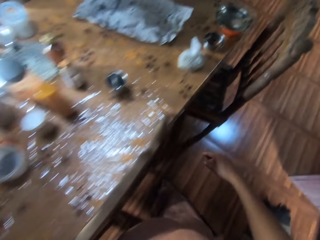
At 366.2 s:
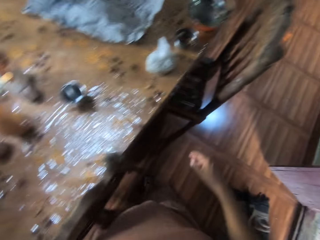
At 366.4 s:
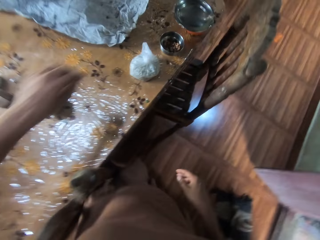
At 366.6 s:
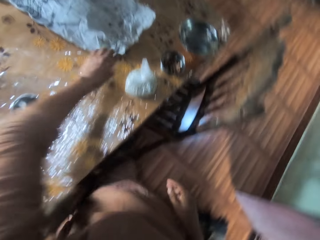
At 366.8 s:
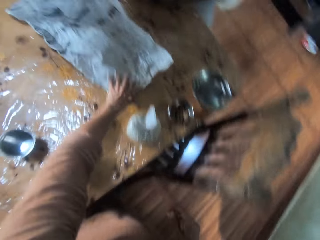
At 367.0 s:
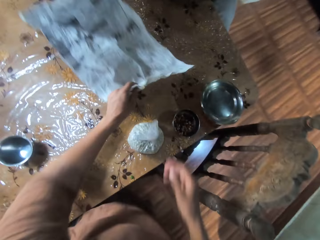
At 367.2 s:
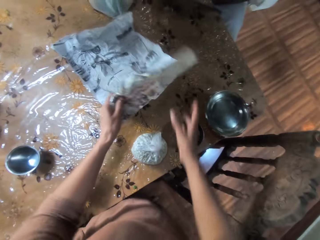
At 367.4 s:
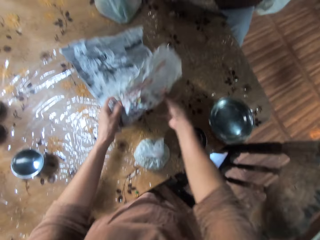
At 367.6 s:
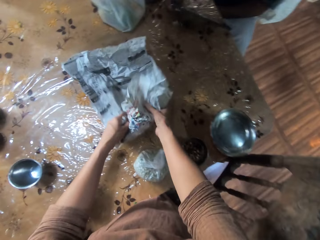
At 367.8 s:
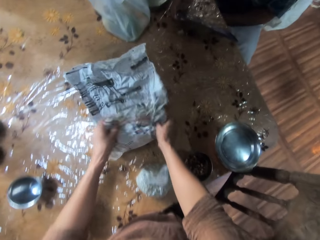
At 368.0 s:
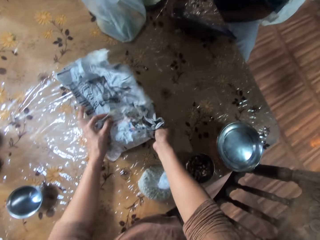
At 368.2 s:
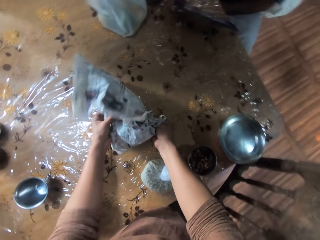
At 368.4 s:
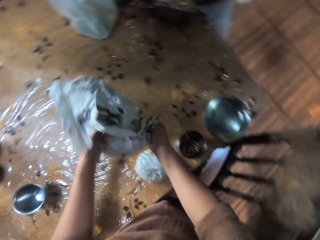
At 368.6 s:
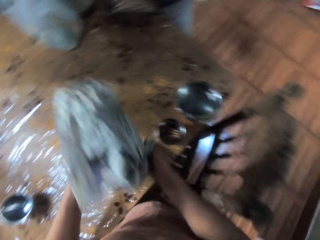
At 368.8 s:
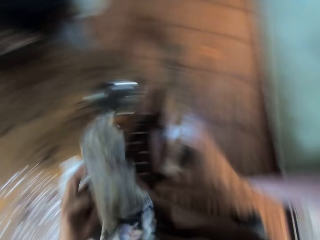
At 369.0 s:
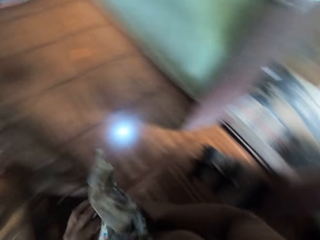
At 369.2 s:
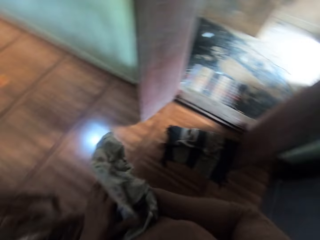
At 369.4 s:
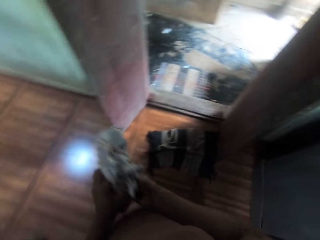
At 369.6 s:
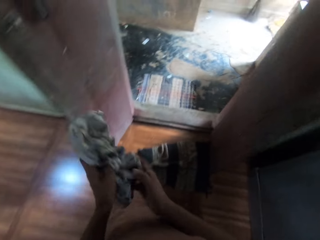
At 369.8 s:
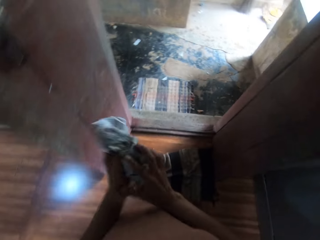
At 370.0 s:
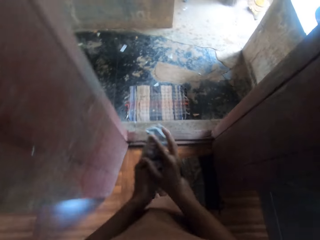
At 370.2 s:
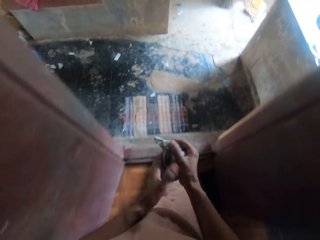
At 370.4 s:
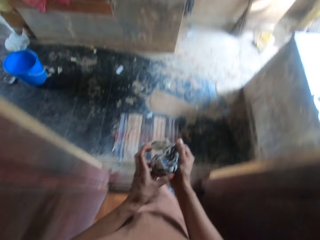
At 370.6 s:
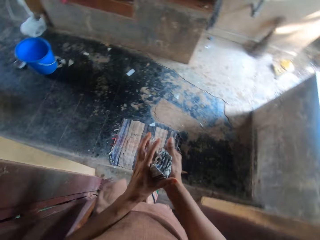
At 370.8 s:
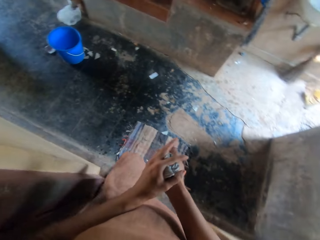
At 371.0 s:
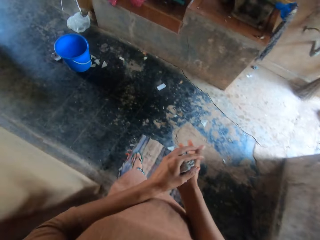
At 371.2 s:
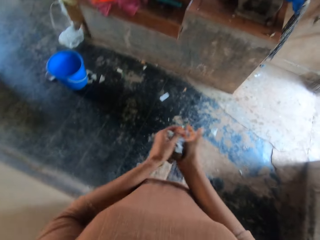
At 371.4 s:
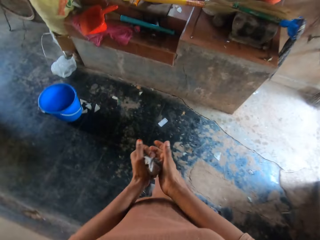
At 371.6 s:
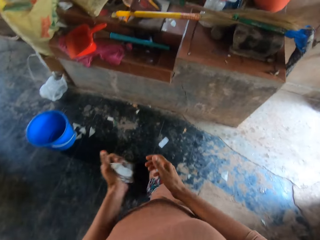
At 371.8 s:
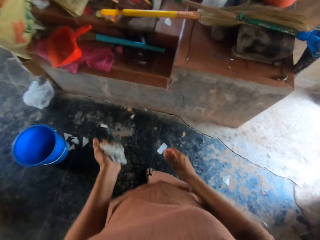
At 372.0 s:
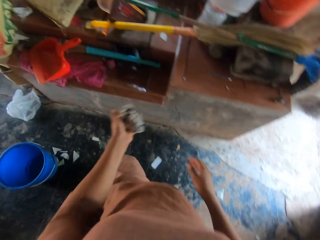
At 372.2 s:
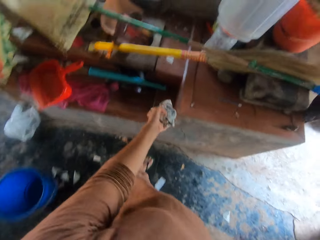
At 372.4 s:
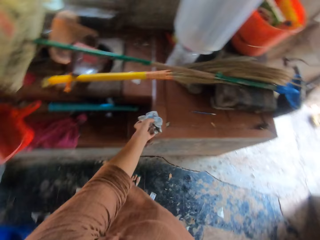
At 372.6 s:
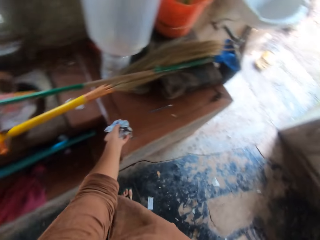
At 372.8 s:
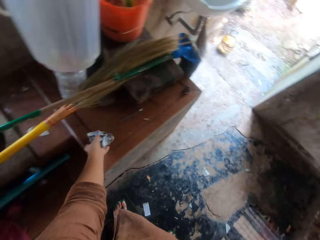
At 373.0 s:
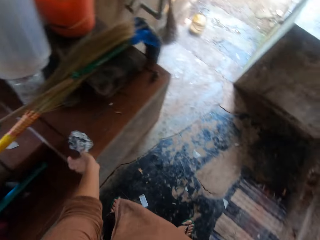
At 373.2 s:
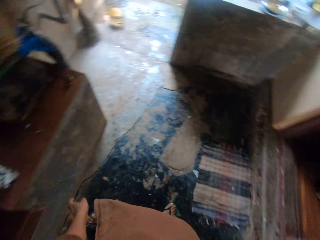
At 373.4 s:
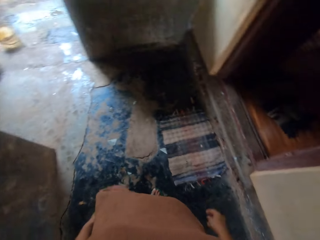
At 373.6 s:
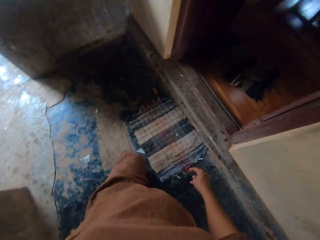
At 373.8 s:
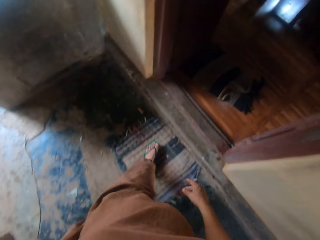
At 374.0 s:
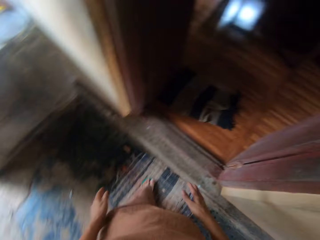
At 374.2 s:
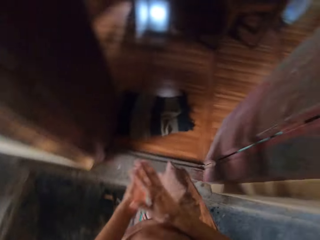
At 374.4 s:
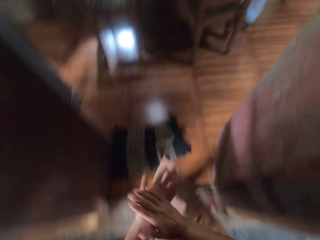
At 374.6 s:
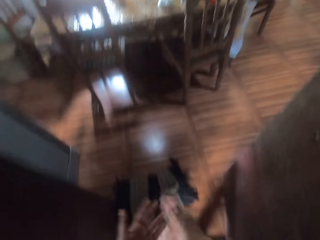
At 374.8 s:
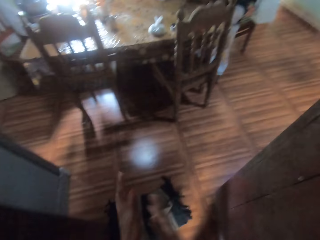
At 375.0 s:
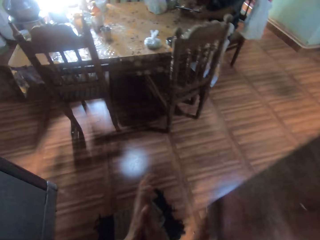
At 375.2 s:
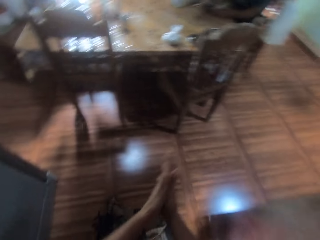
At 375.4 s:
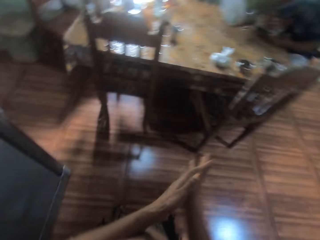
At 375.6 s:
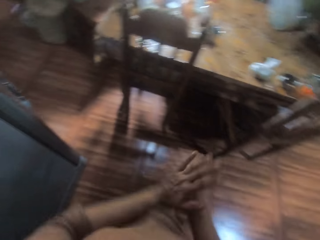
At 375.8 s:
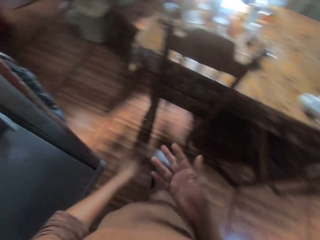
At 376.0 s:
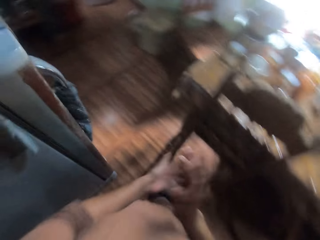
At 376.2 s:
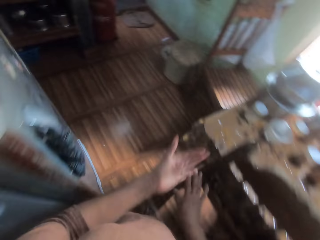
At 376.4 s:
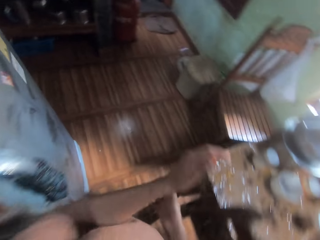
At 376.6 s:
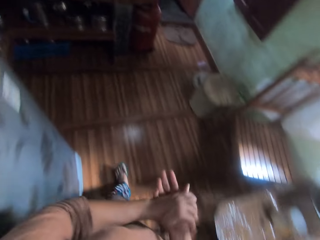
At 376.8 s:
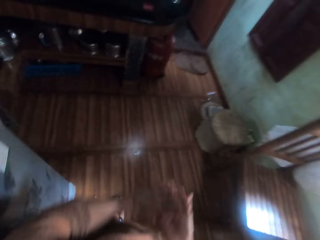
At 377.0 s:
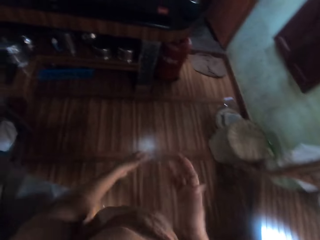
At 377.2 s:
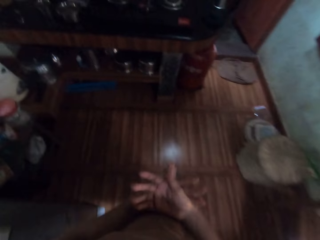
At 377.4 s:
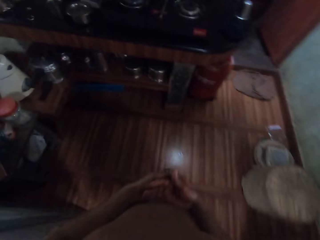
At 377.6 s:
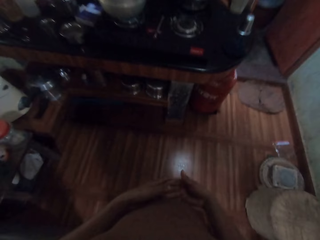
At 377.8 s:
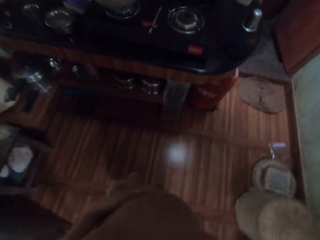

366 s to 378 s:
The camera wearer squeezes up the newspaper on the table with both hands. She folds the newspaper. She picks the newspaper from the table with both hands. She walks through the doorway. She drops the newspaper on a cupboard with her left hand. She walks through the doorway. She rubs her hands together.

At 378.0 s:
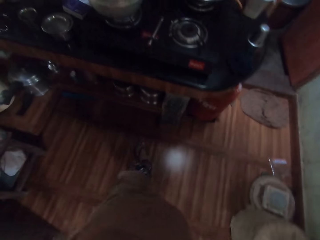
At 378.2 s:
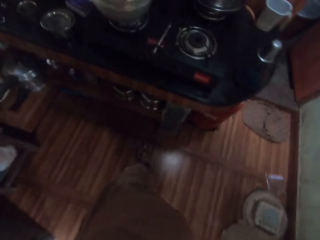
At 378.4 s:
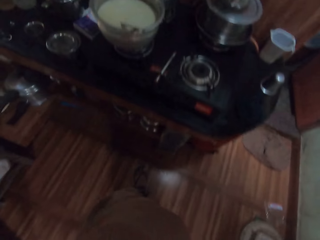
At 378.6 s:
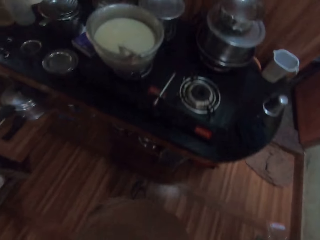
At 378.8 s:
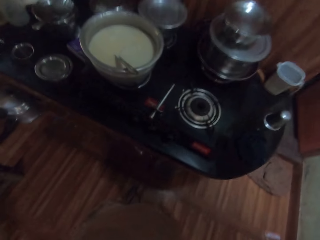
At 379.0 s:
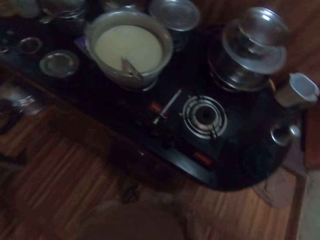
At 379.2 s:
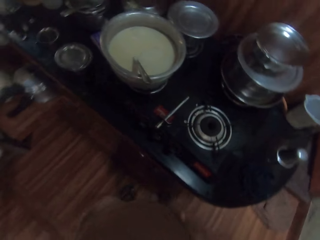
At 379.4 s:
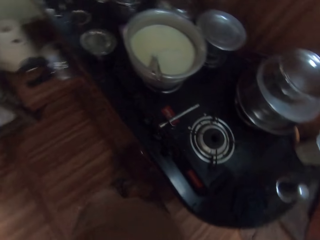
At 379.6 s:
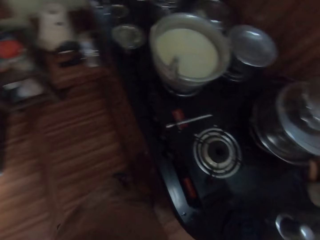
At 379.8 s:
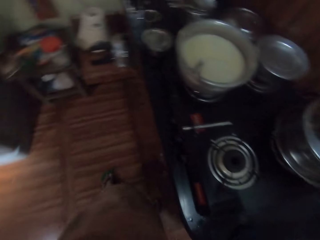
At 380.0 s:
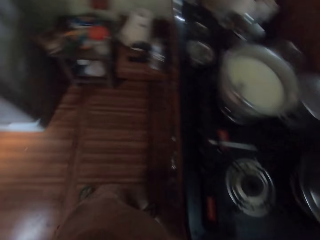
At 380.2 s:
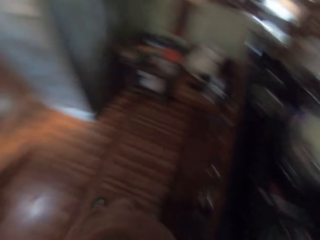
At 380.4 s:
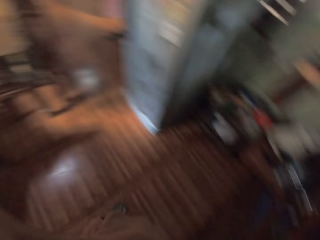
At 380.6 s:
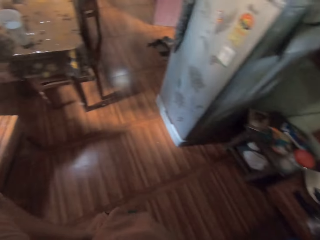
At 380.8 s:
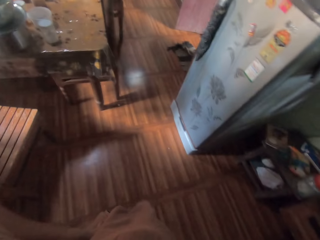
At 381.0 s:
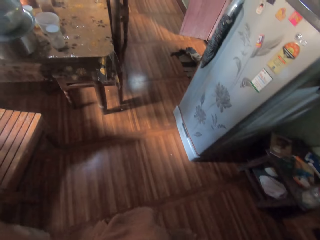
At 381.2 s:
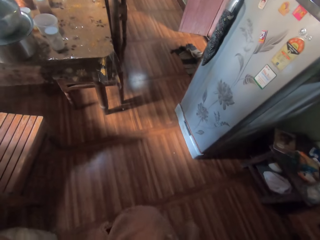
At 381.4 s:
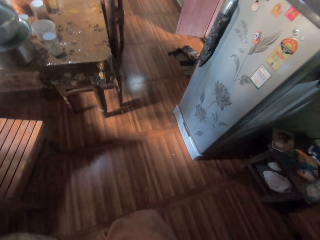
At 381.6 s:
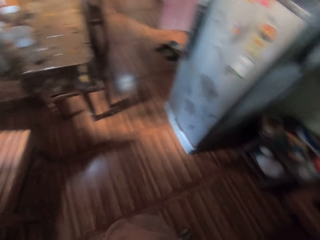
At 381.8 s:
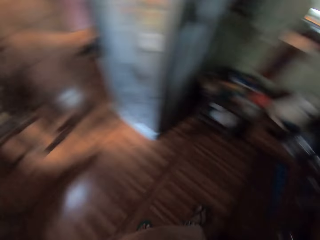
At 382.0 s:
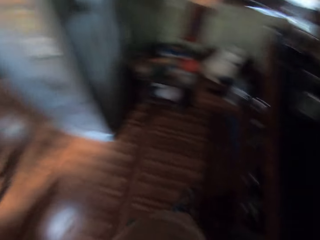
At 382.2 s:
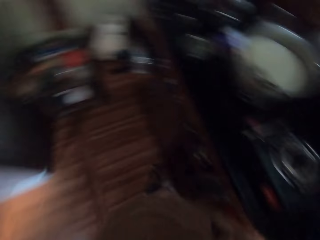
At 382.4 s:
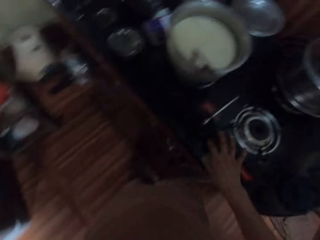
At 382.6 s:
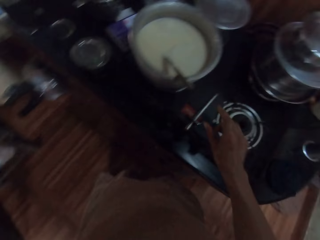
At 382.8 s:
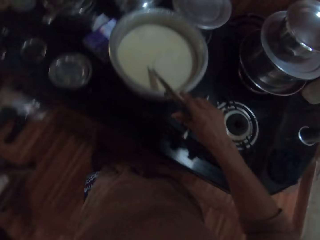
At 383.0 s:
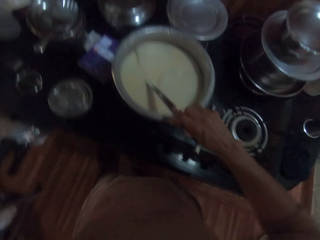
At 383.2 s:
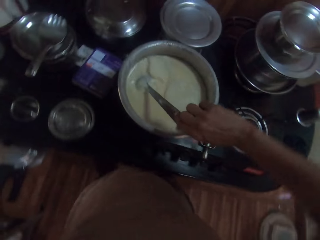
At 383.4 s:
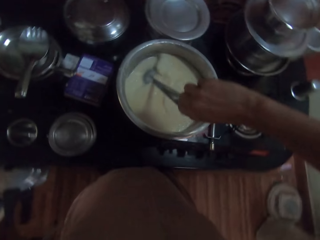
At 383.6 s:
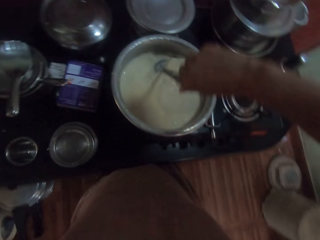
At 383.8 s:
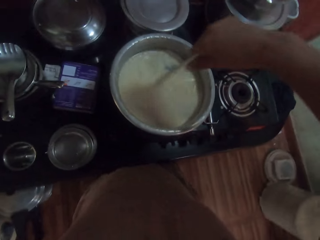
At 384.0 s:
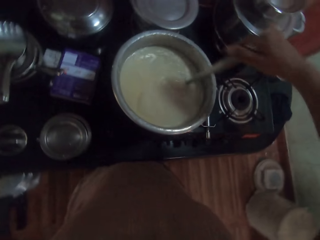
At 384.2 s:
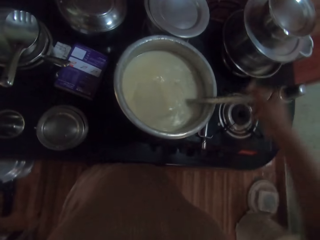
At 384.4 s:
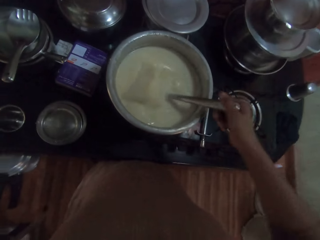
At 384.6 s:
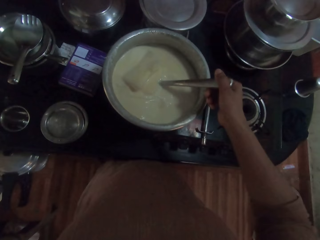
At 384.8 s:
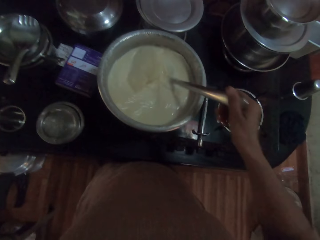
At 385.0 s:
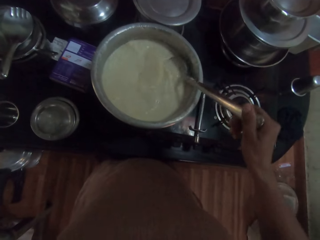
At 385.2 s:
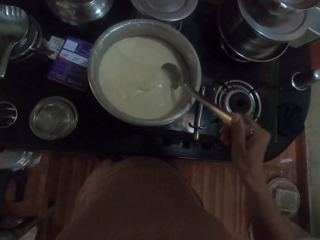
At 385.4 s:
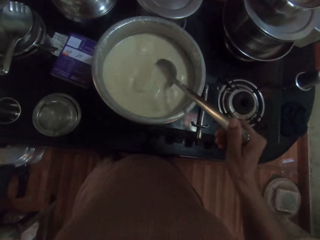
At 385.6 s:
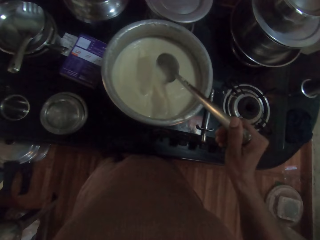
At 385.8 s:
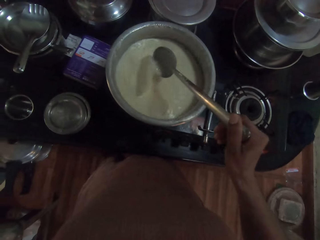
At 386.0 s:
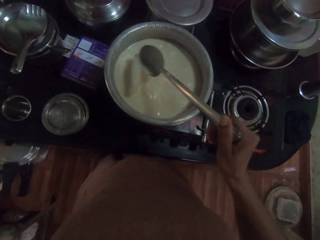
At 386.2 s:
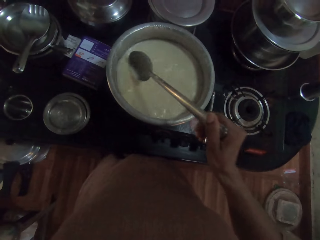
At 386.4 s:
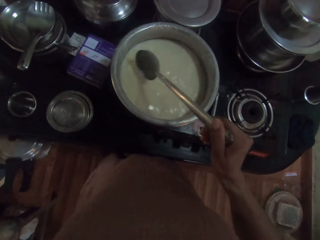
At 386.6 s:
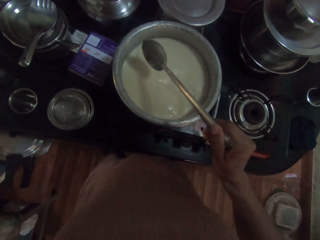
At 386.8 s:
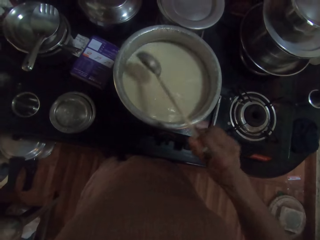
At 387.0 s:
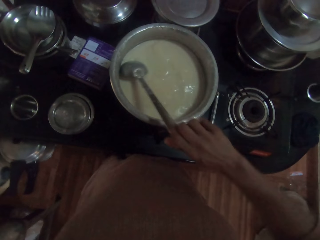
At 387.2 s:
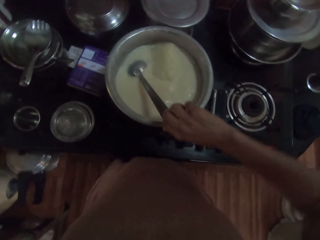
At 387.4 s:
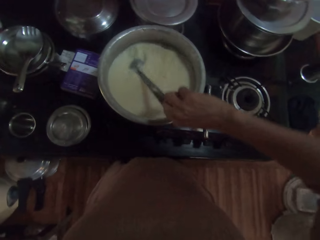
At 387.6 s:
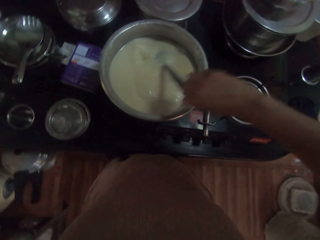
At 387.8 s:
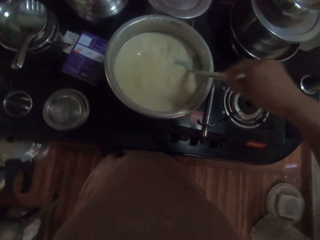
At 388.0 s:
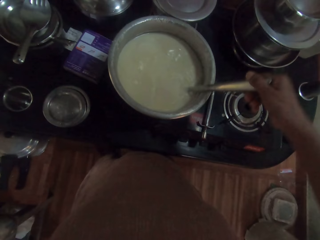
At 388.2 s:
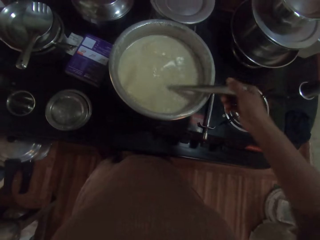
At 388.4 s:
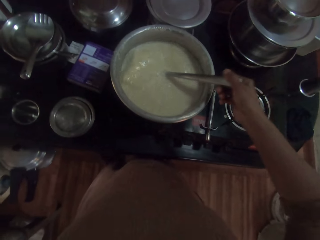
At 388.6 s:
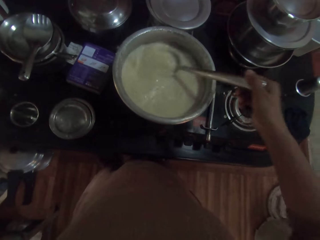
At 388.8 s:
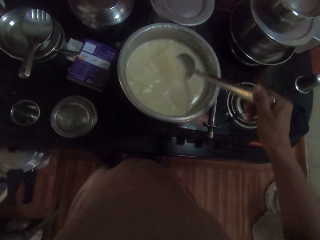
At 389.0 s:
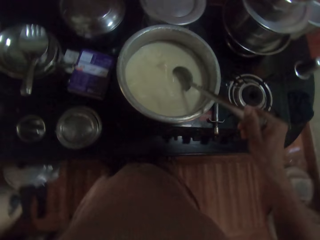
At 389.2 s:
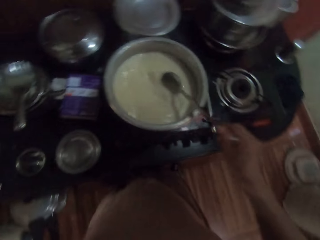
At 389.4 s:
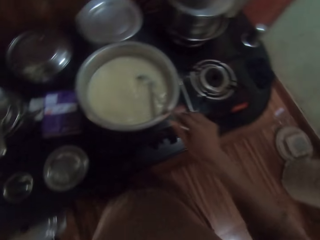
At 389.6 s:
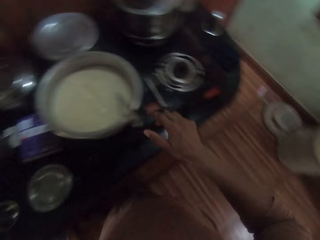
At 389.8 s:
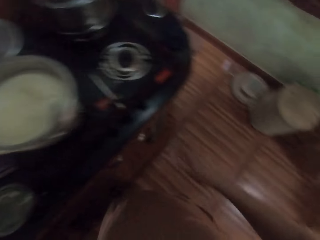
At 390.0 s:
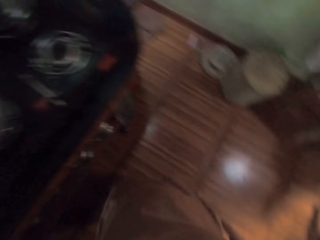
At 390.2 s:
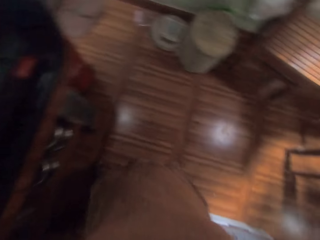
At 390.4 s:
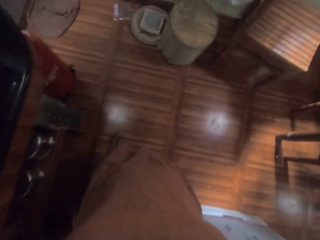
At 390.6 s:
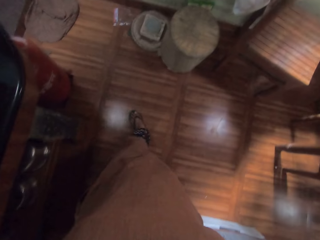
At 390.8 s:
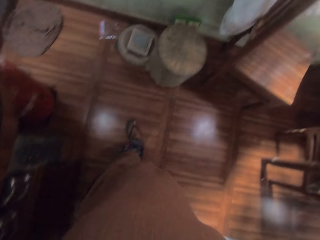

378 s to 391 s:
The camera wearer moves around. She picks the spoon in the pot on the cooker with her right hand. She stirs the liquid in the pot on the cooker with the spoon in her right hand. She drops the spoon in the pot on the cooker with her right hand. She walks around.
